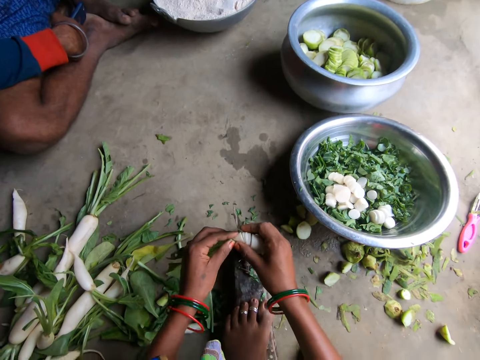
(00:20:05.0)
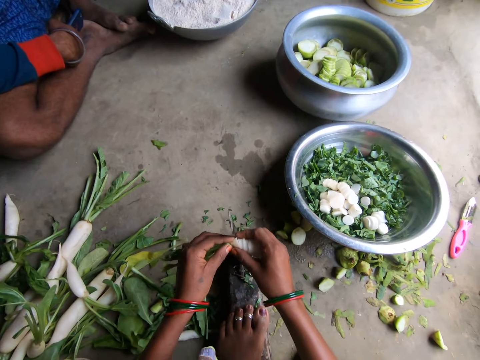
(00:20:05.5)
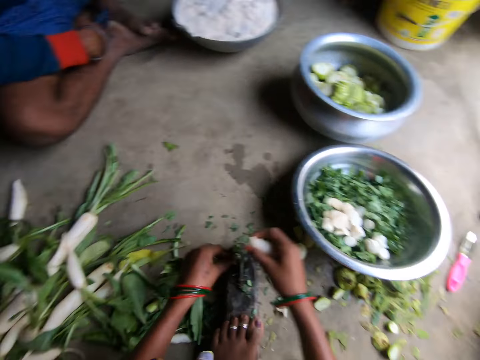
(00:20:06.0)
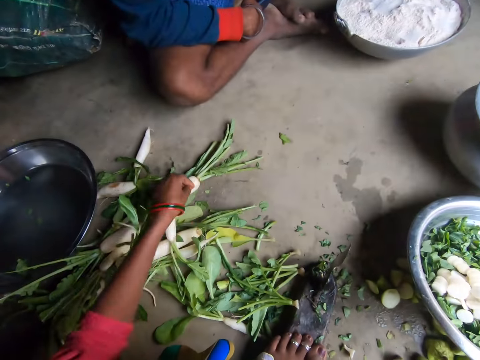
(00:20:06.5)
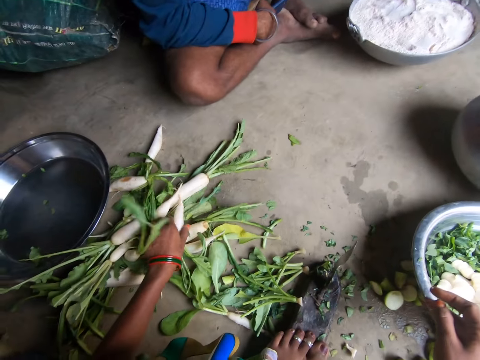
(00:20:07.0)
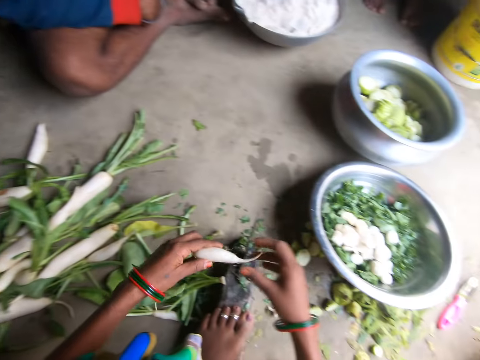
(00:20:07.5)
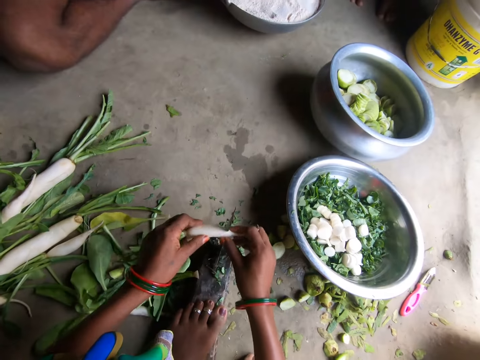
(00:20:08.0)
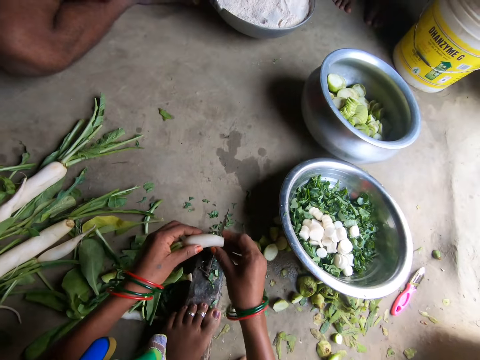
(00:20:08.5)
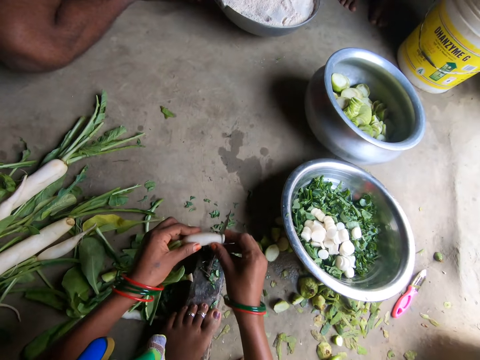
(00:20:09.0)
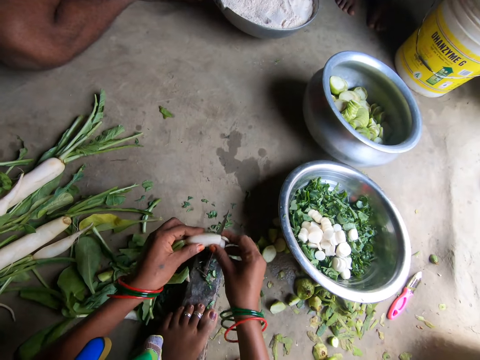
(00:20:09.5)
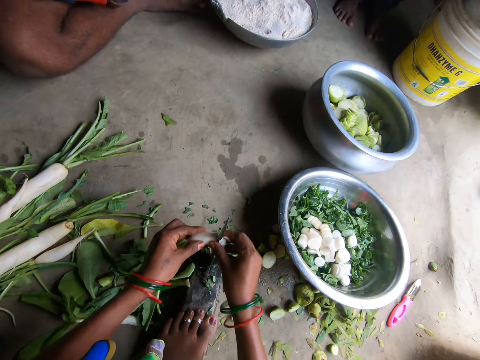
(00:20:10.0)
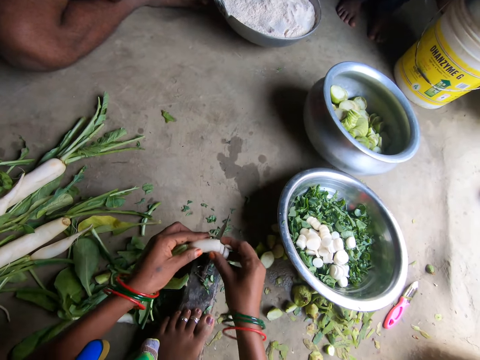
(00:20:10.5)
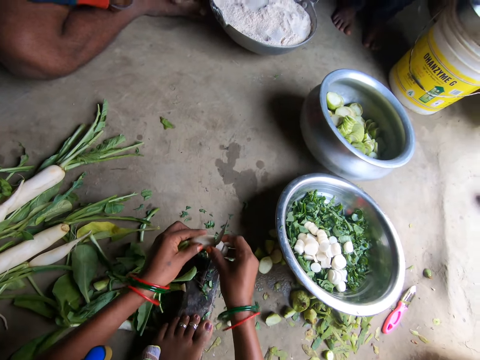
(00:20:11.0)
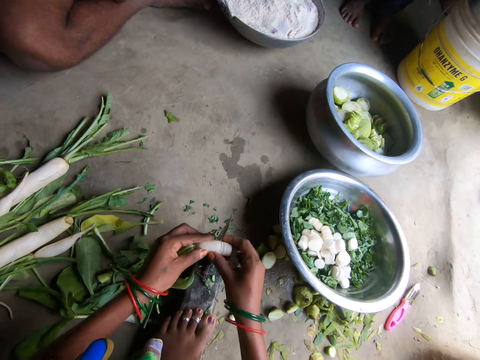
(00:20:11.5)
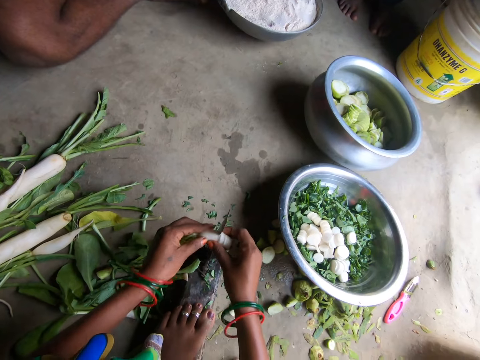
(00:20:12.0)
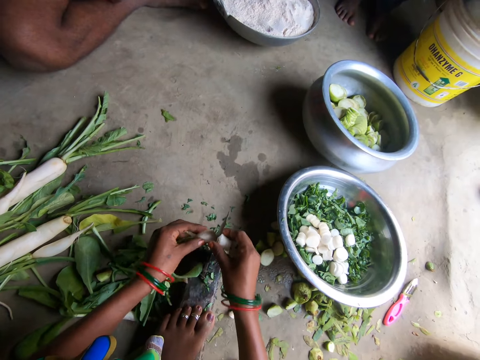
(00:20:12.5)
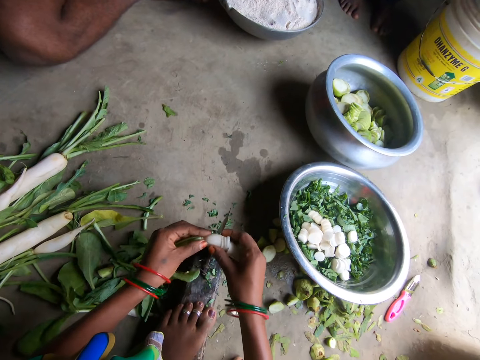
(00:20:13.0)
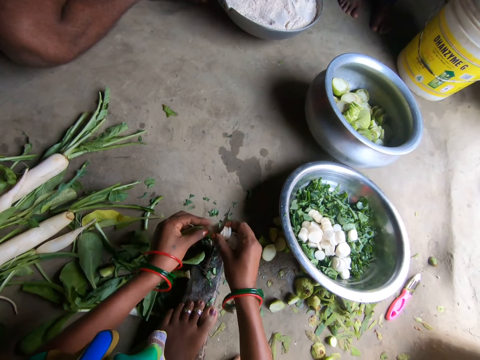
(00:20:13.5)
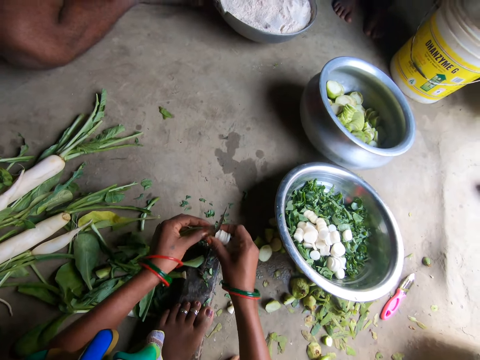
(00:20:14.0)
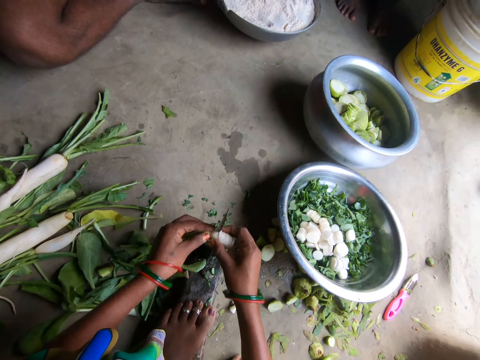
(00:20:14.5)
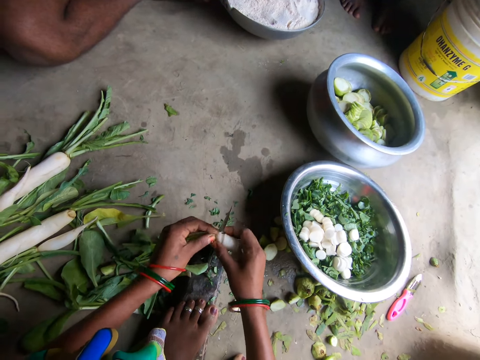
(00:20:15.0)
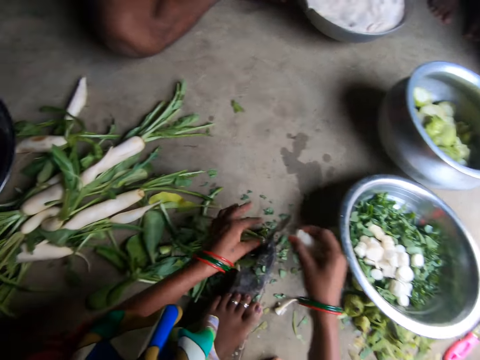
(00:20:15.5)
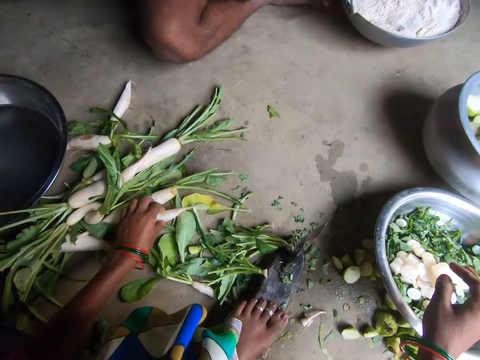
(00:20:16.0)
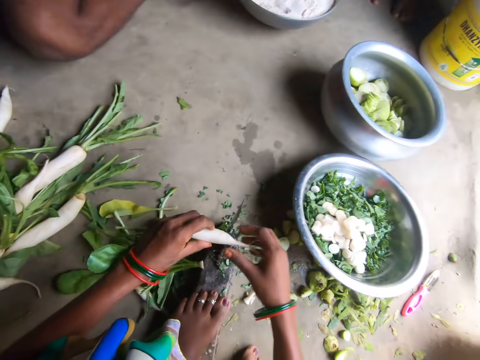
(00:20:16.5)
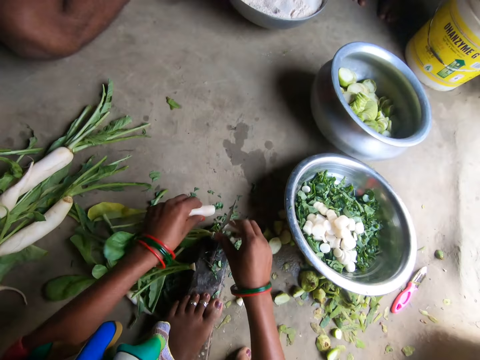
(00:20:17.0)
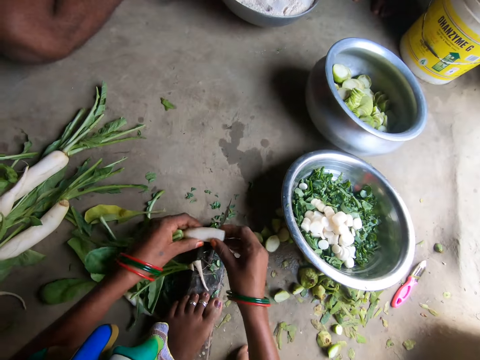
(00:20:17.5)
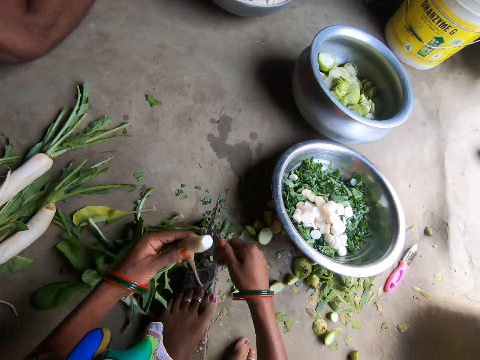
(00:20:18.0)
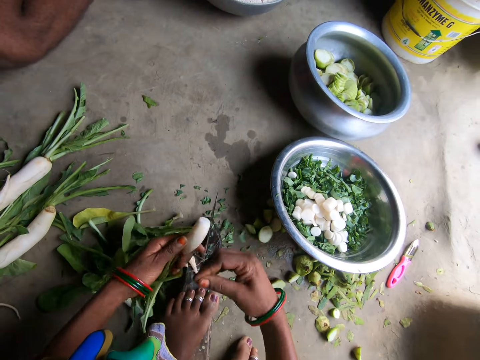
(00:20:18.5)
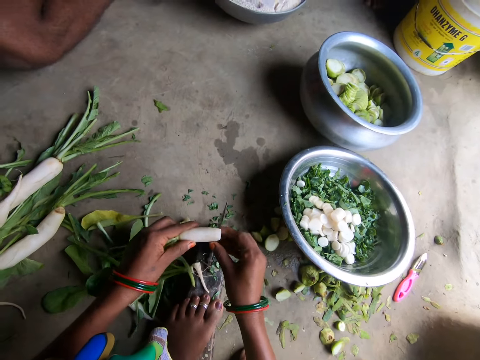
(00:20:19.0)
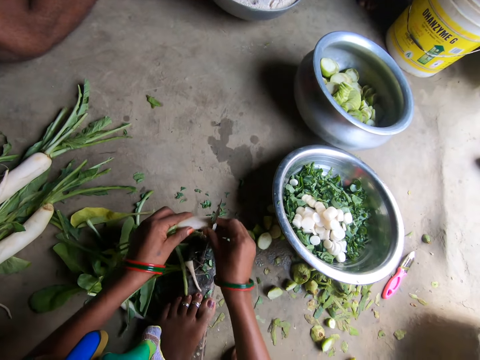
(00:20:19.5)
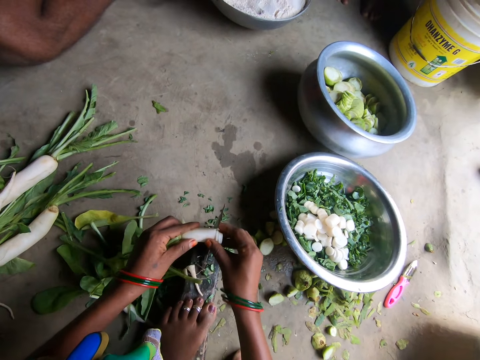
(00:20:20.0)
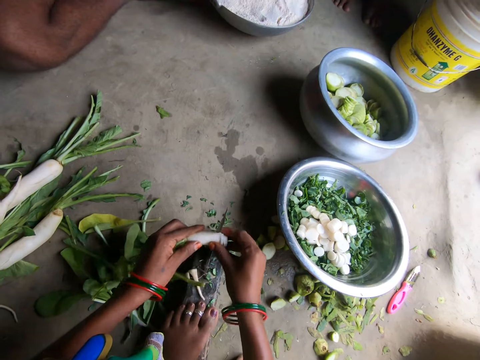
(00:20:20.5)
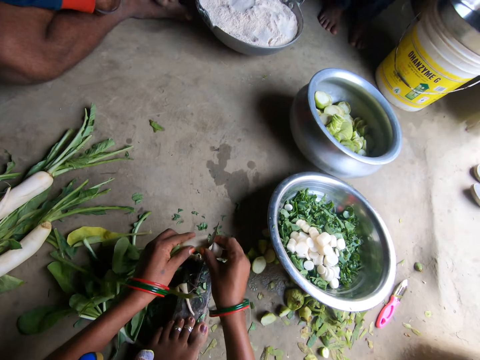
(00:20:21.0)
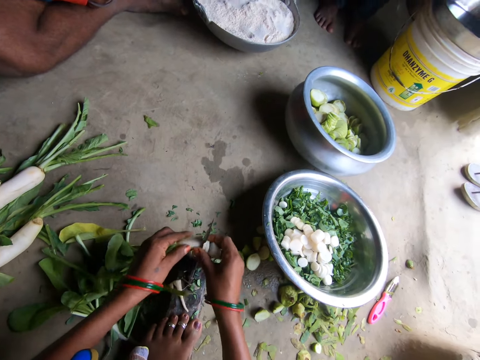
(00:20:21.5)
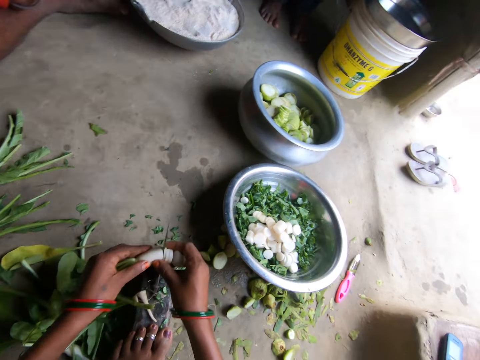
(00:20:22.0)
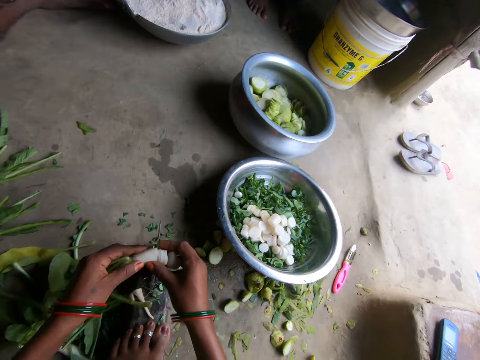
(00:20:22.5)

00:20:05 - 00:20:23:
The camera wearer drops a piece of the daikon on the floor with her left hand. She drops the sliced daikon in the bowl with her right hand. She picks up another daikon with her left hand. She cuts the daikon with the knife. She drops a piece of the daikon on the floor with her right hand. She slices the daikon with the knife. She drops a piece of the daikon on the floor with her left hand. She drops the sliced daikon in the bowl with her right hand. She picks up another daikon with her left hand. She cuts the daikon with the knife. She drops a piece of the daikon on the floor with her right hand. She slices the daikon with the knife.

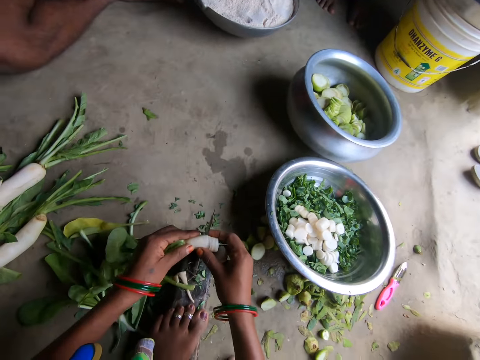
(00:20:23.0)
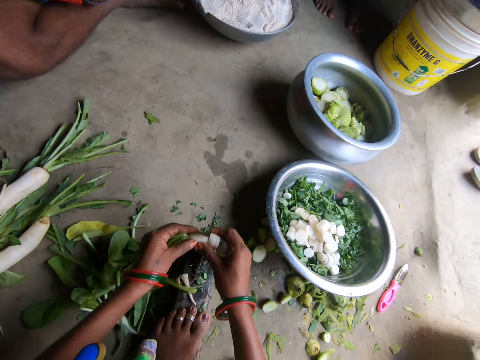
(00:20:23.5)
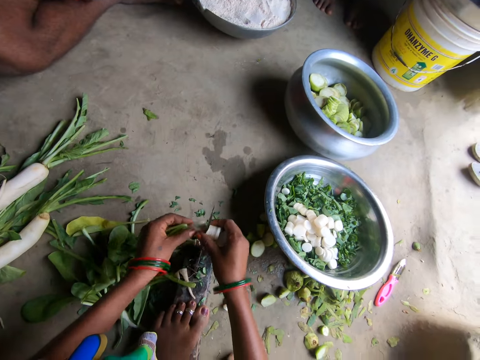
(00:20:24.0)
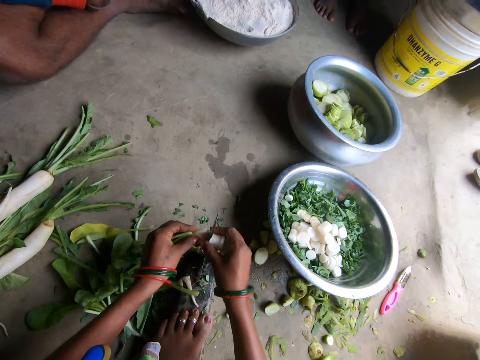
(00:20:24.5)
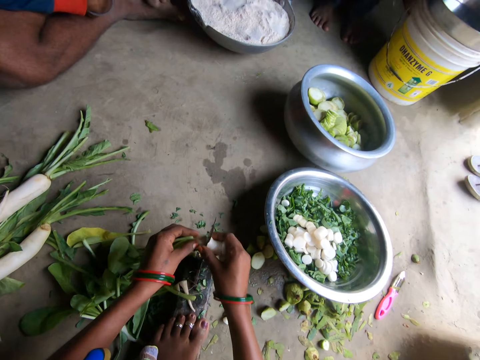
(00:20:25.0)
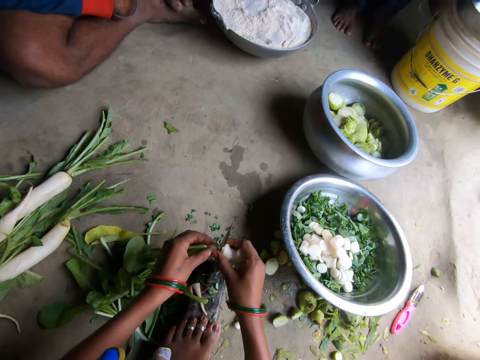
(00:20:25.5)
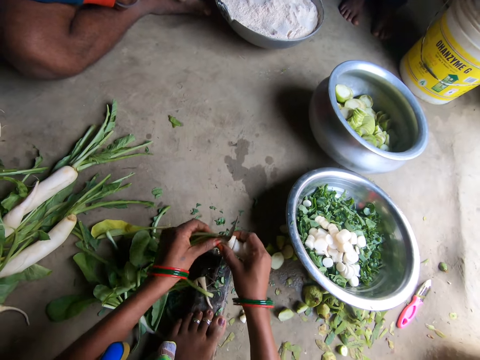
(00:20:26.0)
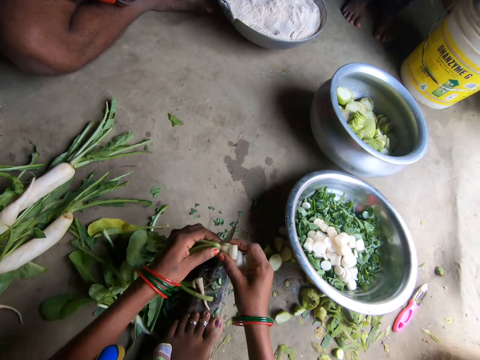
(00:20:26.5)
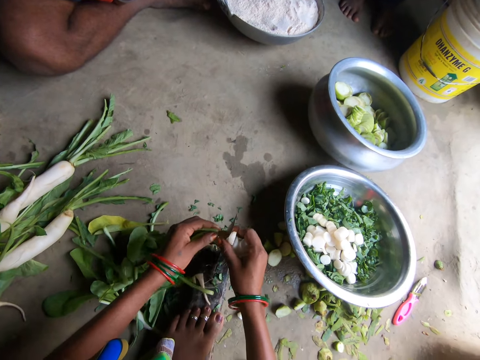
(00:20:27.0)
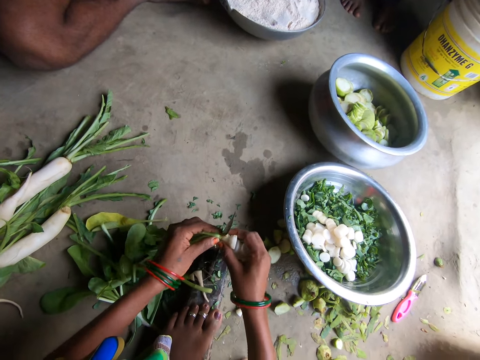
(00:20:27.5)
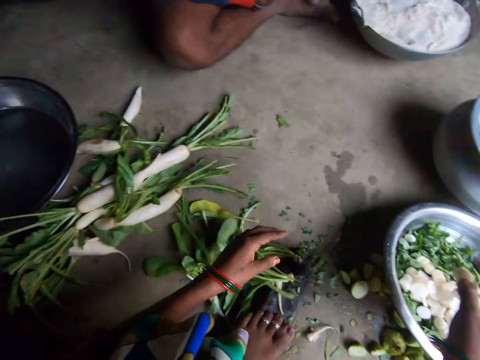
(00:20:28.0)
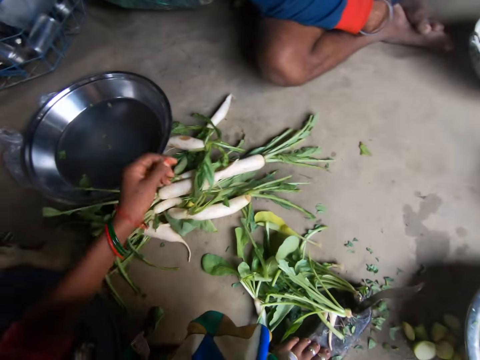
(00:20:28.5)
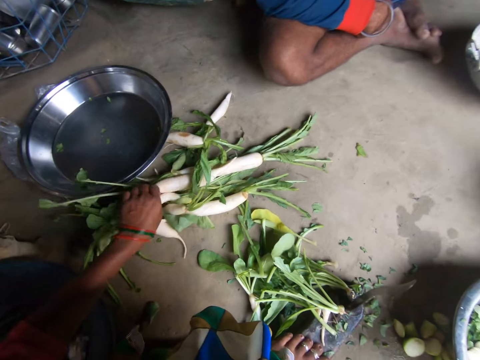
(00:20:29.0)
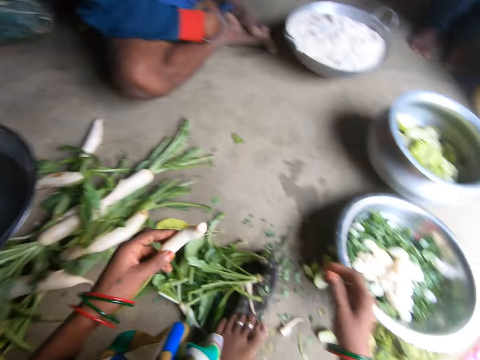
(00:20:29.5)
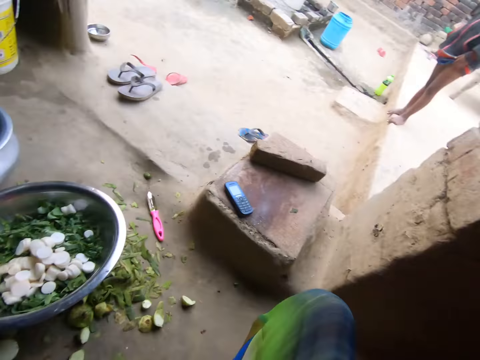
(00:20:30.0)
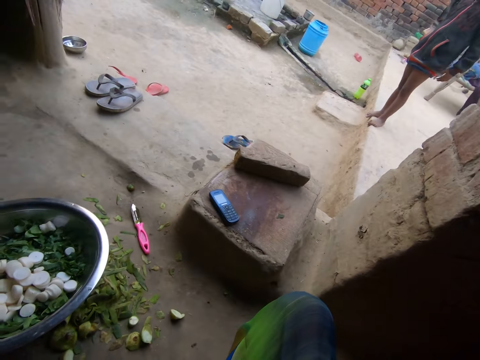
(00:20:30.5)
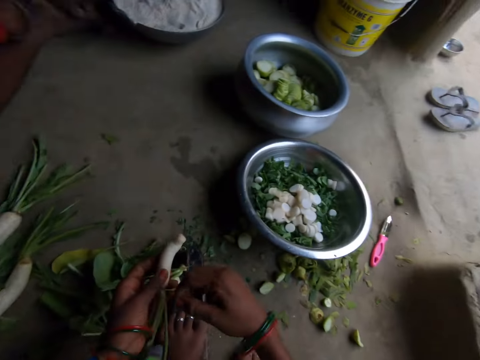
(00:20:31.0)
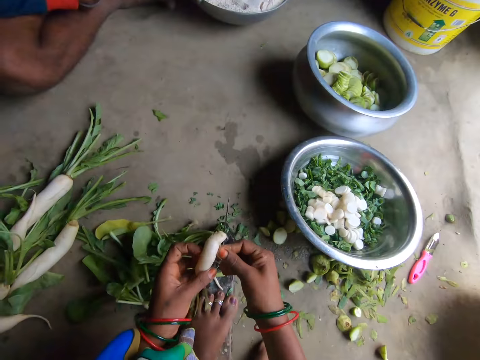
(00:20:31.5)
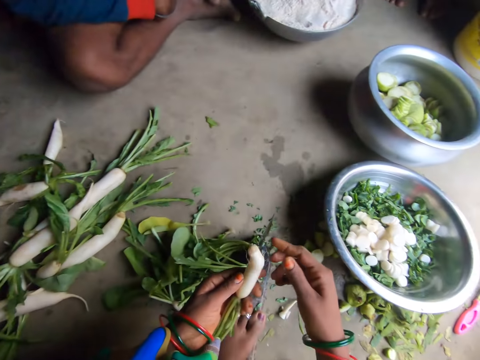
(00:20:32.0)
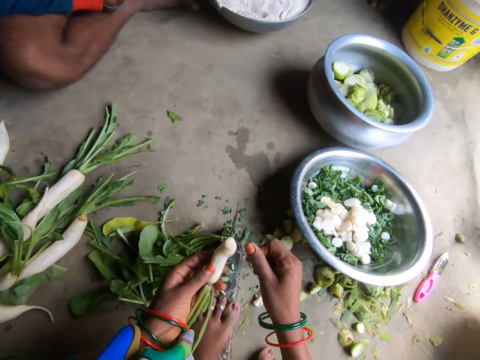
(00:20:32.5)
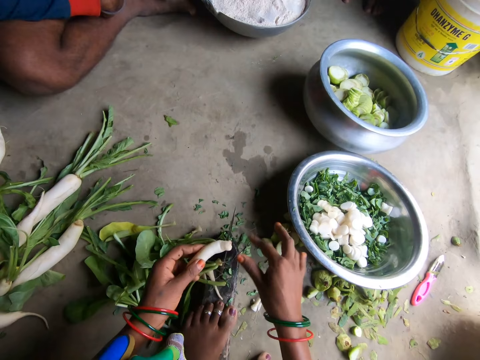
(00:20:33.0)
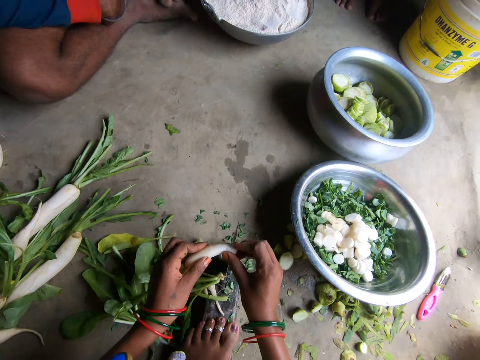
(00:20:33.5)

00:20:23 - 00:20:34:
The camera wearer drops a piece of the daikon on the floor with her left hand. She picks up another daikon with her left hand. She looks around.
